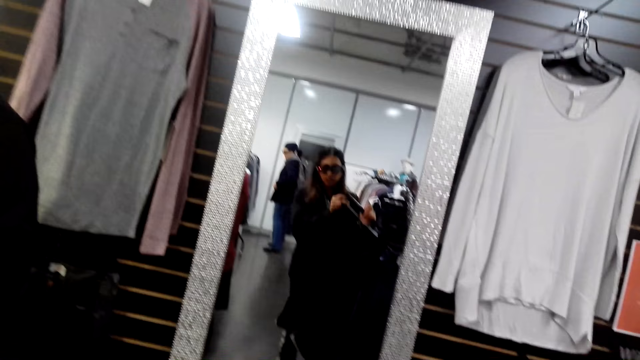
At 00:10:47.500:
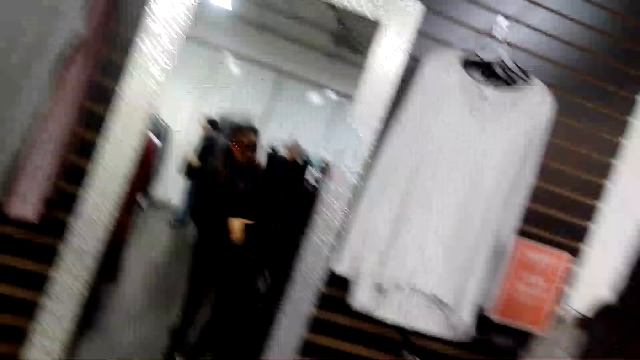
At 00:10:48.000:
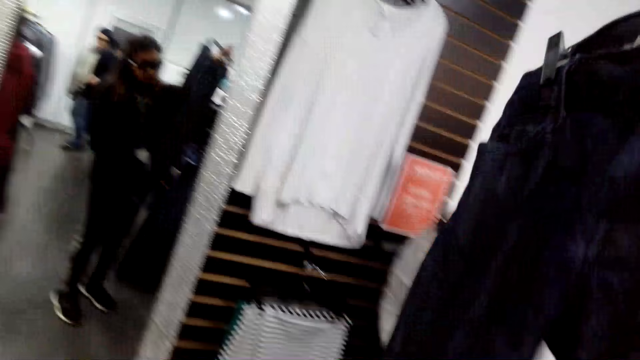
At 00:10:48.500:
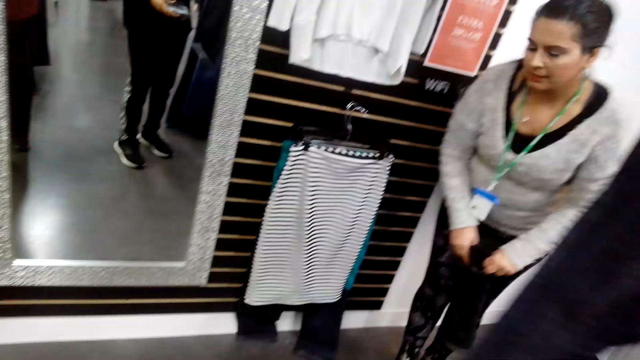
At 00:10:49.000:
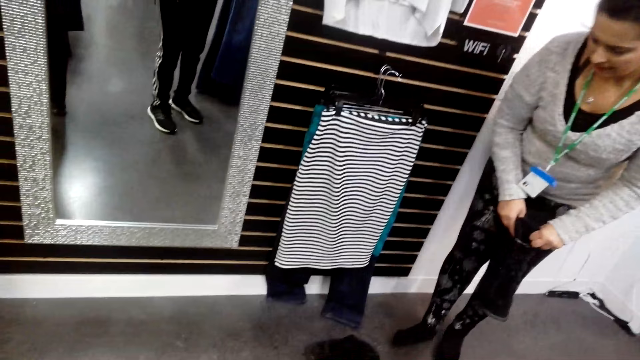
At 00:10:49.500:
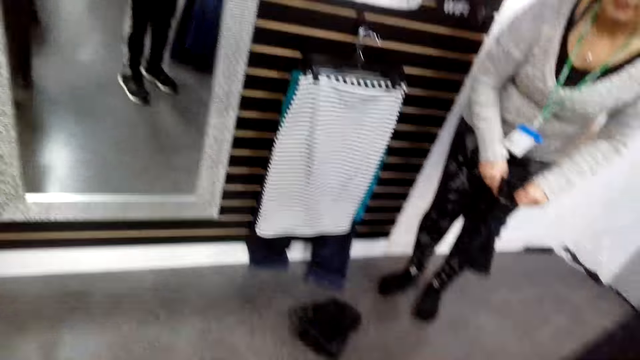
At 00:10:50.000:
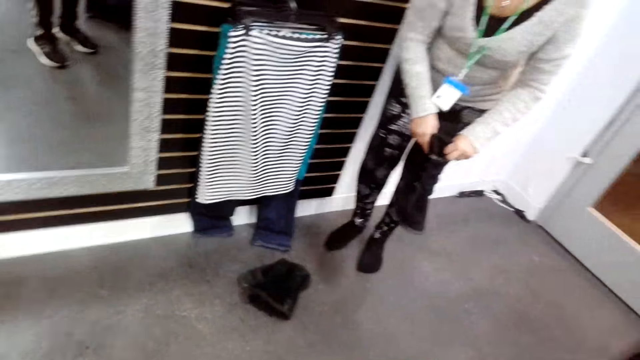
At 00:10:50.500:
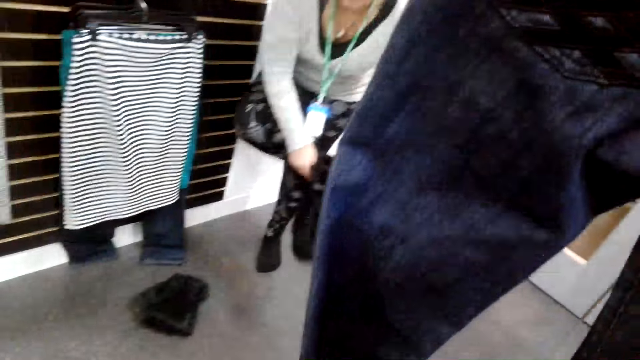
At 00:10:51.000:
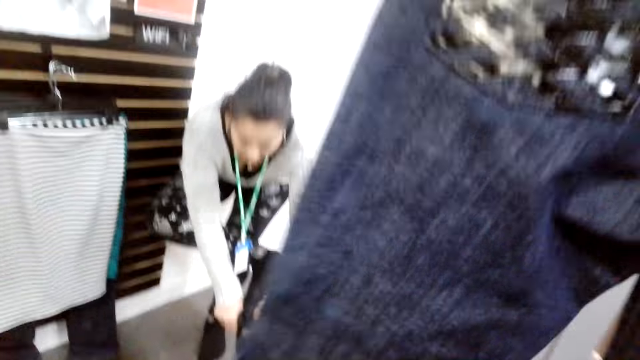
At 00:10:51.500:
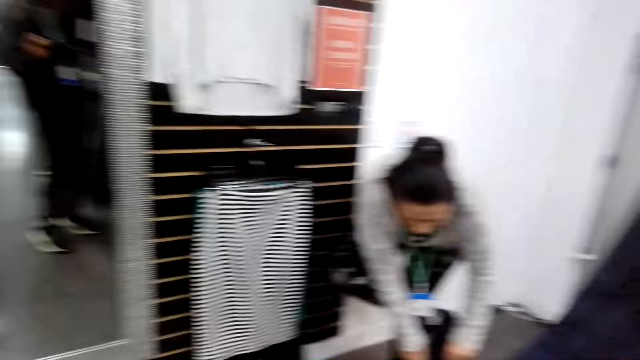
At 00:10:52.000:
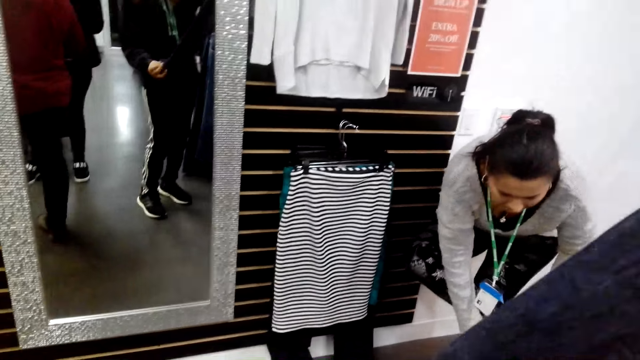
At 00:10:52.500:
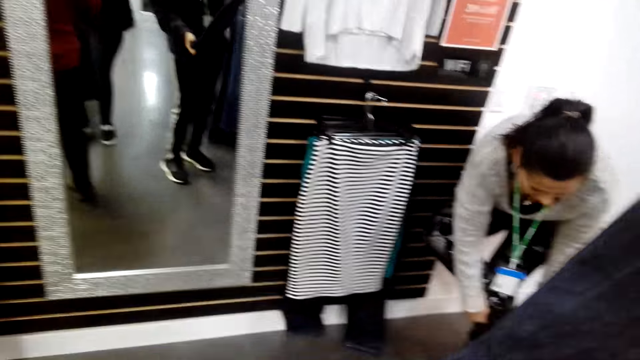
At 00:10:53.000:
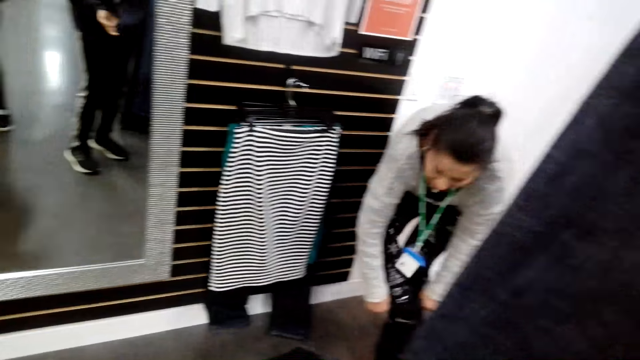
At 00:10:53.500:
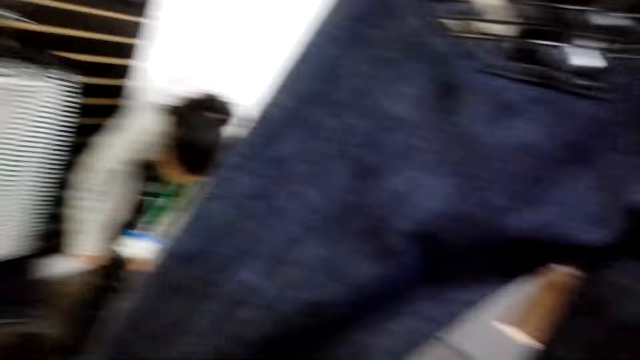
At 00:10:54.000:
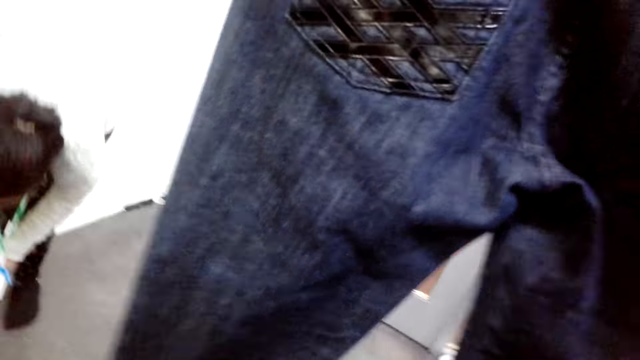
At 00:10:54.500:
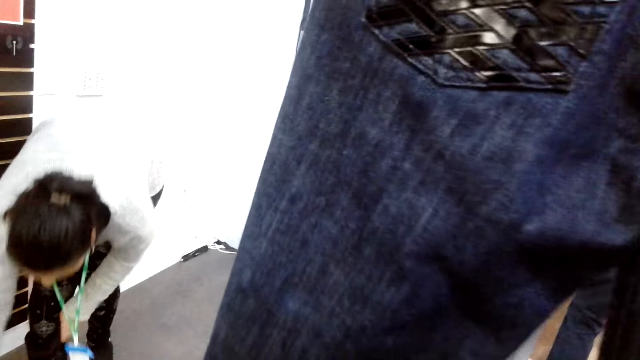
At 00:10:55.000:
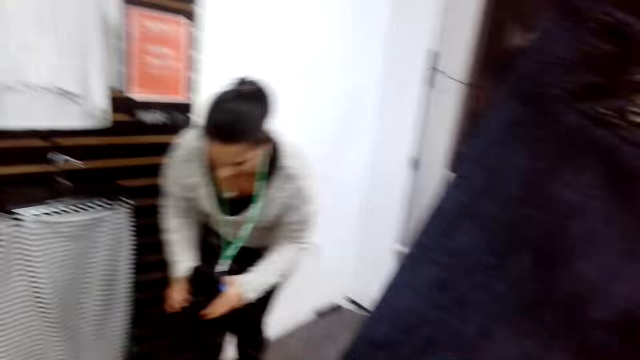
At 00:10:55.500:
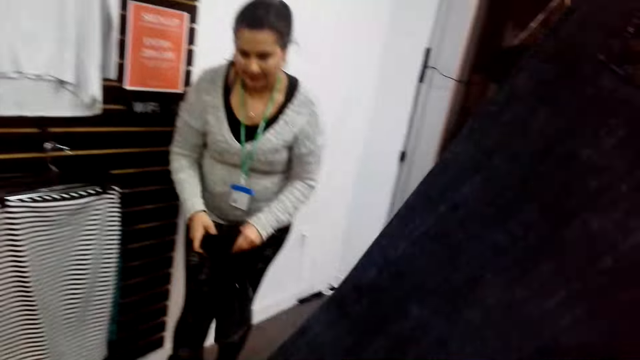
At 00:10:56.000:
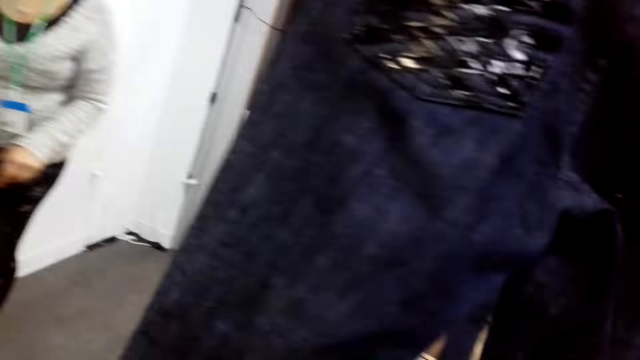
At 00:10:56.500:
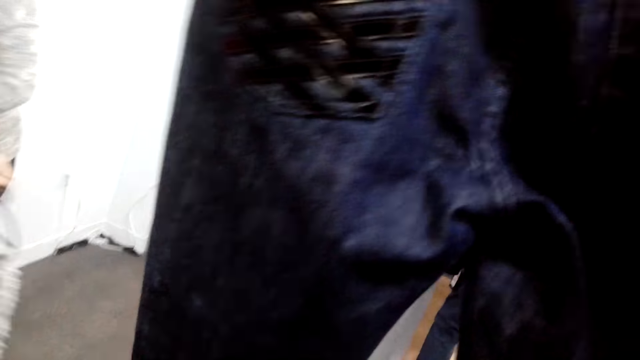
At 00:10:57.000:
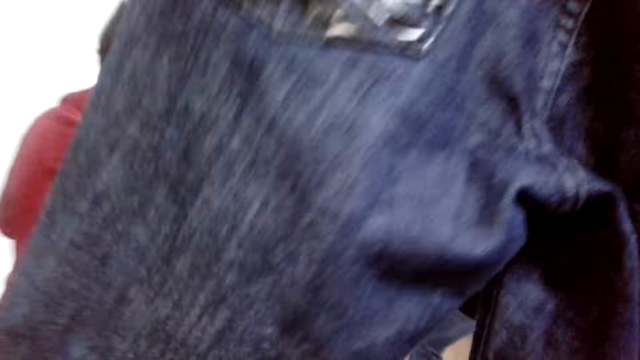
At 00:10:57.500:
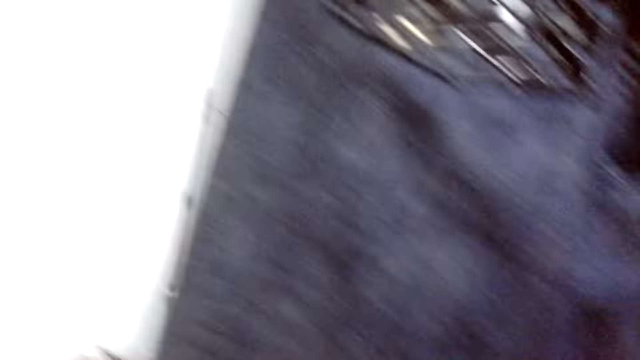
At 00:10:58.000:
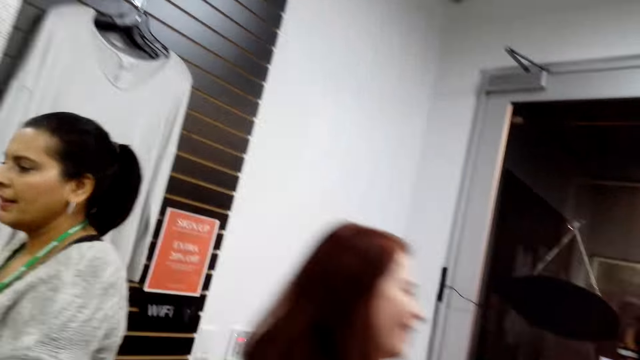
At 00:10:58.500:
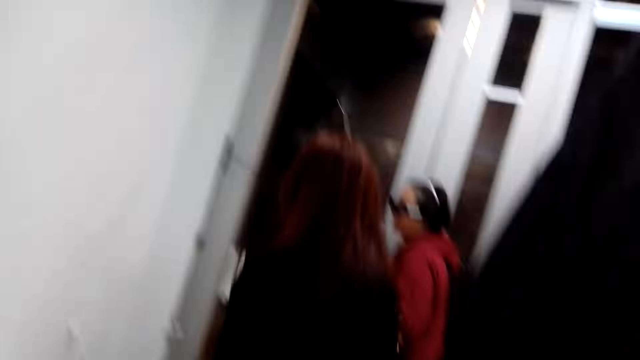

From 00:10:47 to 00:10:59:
A lady wears her shoes. The camera wearer looks at the lady. They lift the jeans trouser and look at the lady. The lady holds another shoe. The camera wearer looks at the jeans trouser. A person walks around.

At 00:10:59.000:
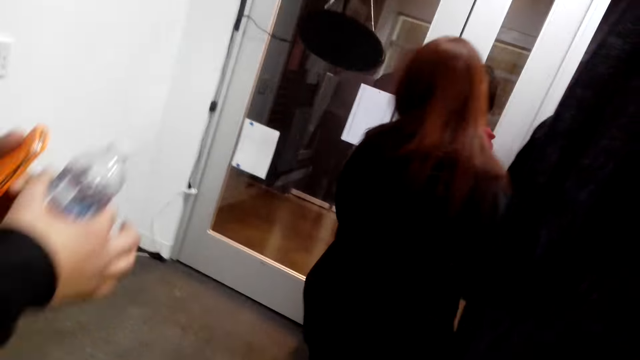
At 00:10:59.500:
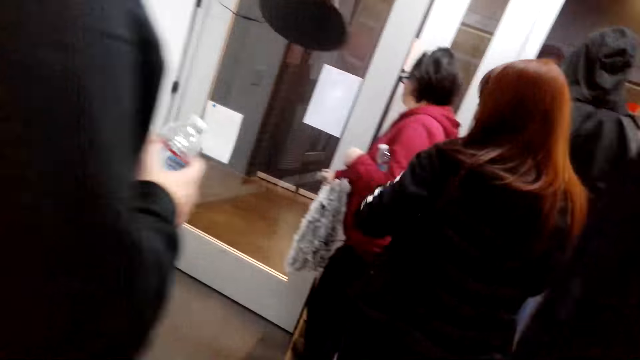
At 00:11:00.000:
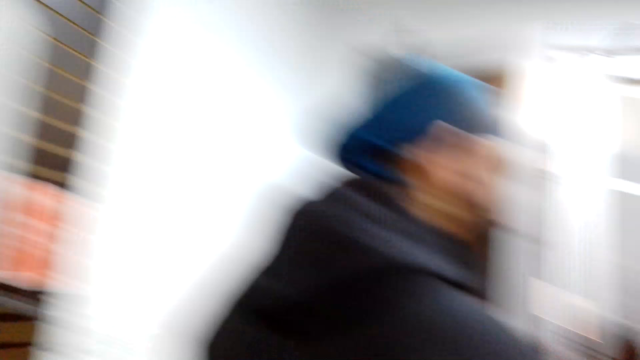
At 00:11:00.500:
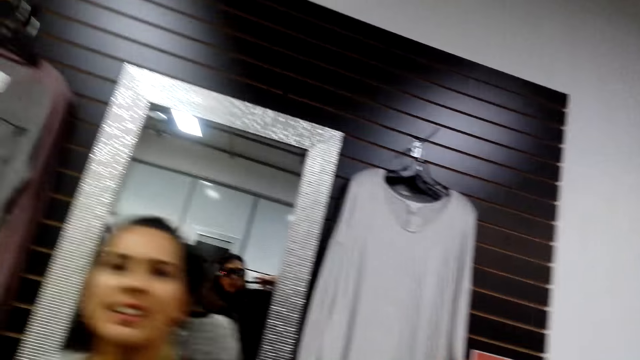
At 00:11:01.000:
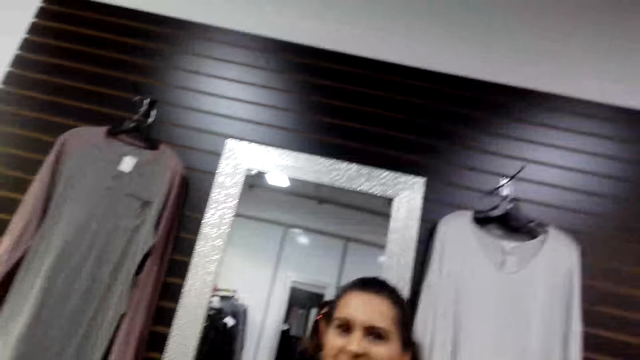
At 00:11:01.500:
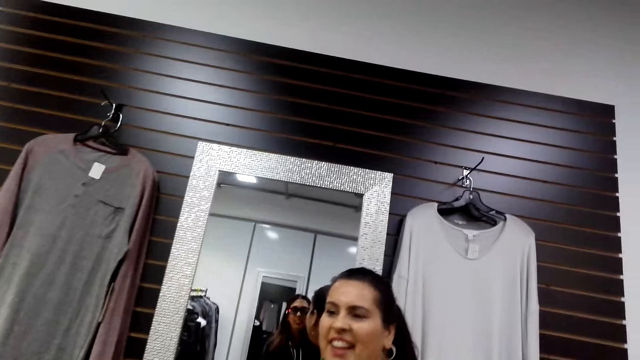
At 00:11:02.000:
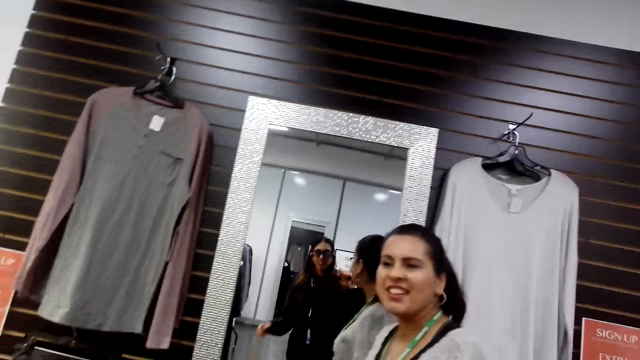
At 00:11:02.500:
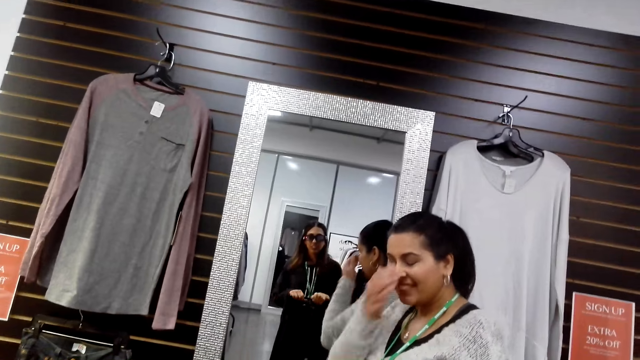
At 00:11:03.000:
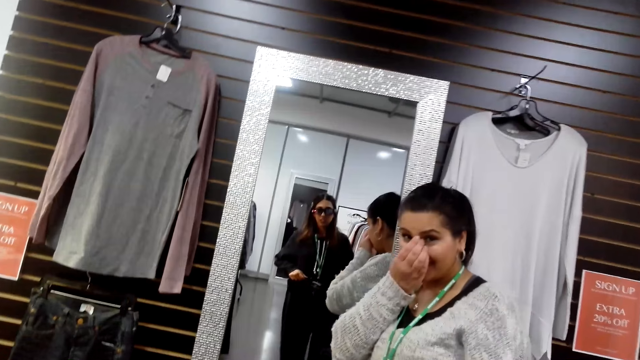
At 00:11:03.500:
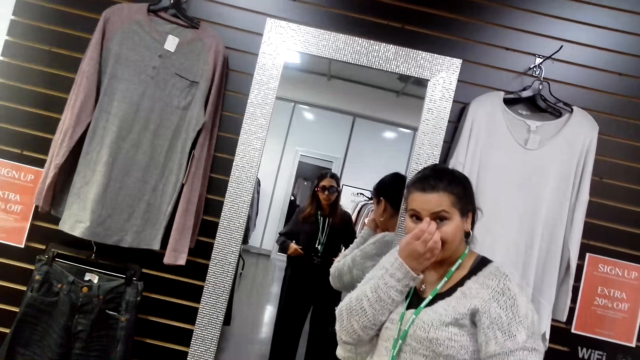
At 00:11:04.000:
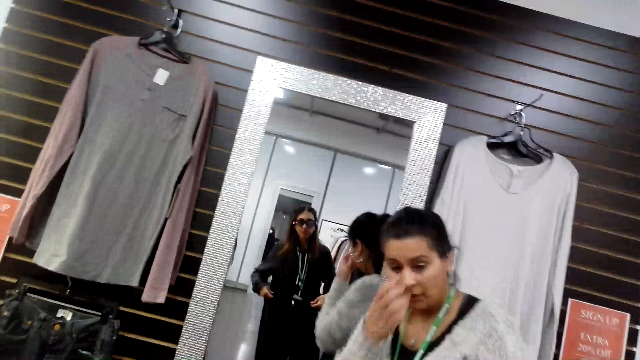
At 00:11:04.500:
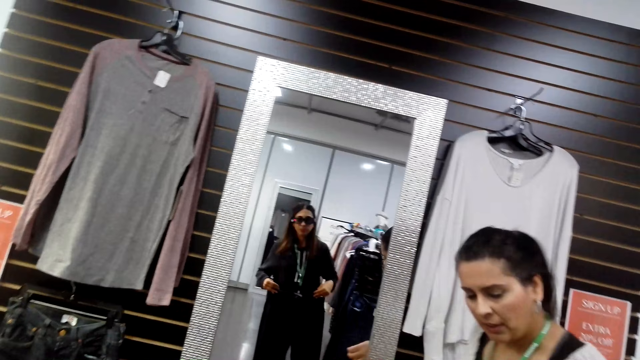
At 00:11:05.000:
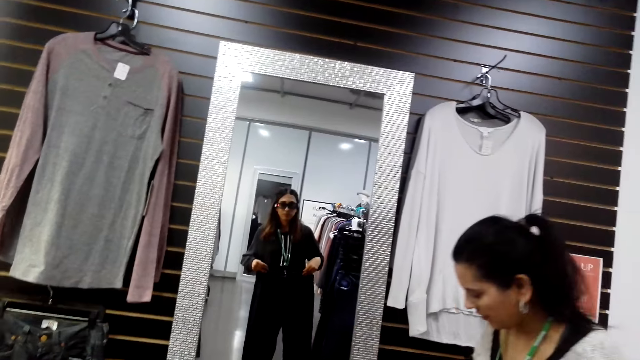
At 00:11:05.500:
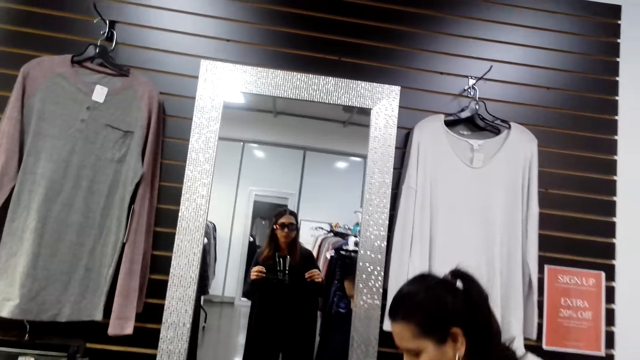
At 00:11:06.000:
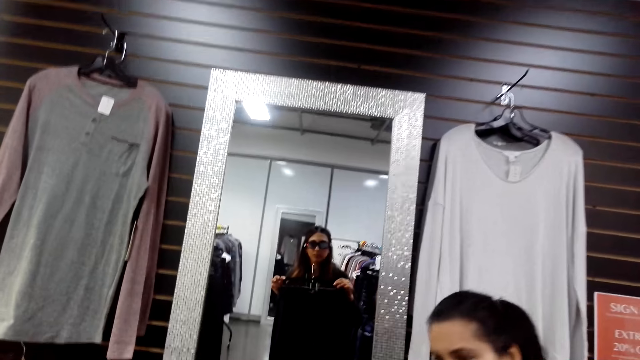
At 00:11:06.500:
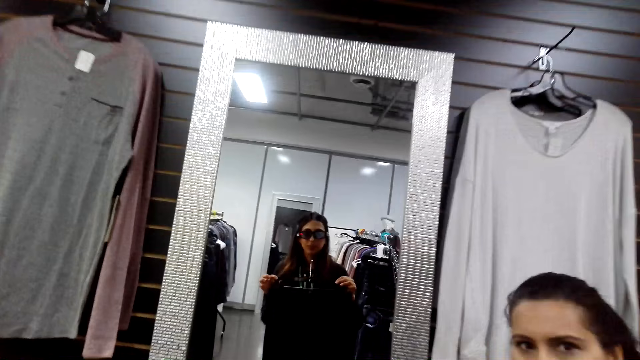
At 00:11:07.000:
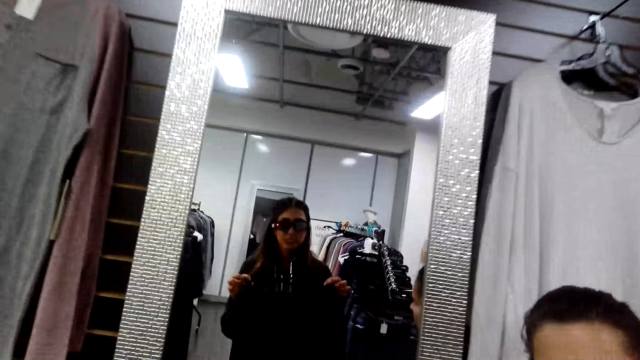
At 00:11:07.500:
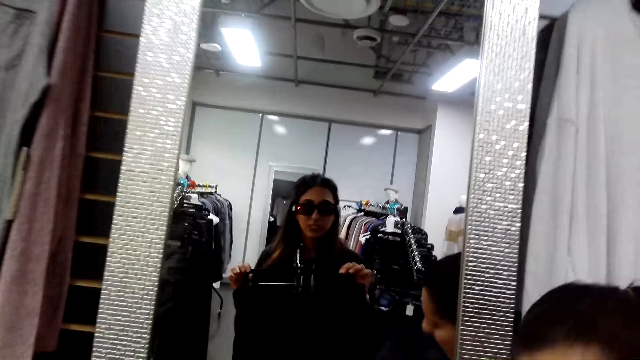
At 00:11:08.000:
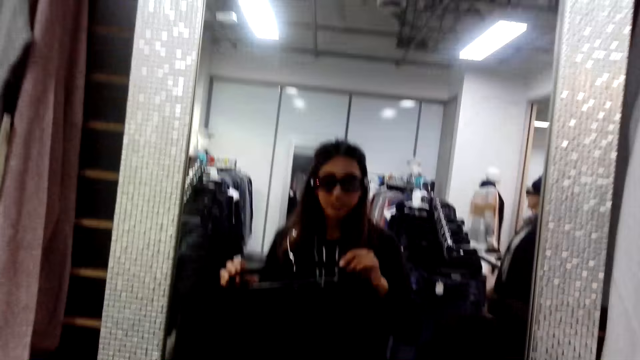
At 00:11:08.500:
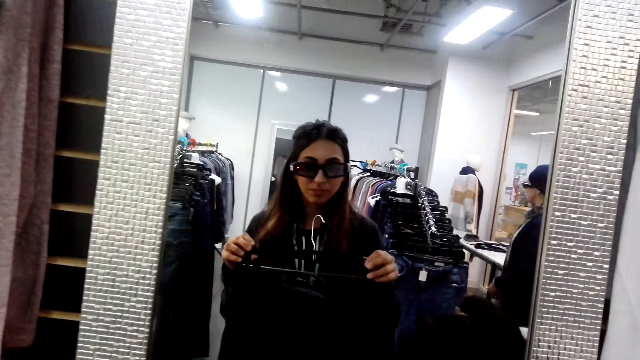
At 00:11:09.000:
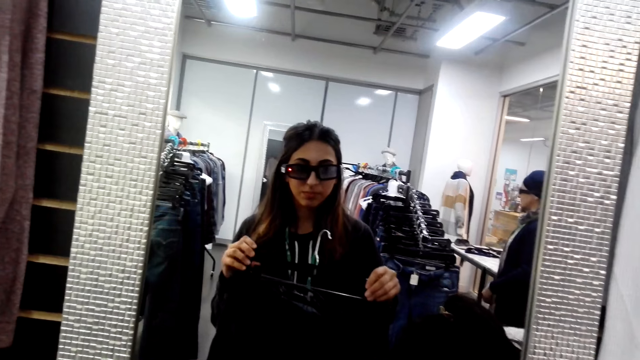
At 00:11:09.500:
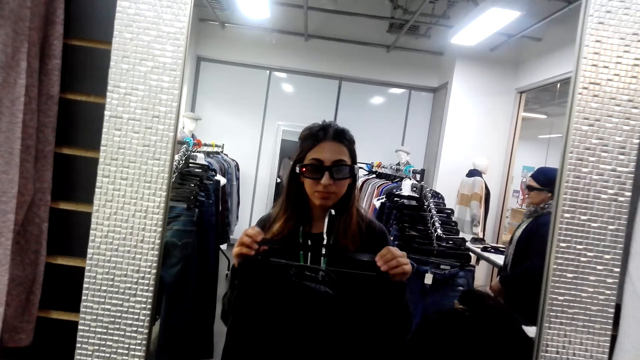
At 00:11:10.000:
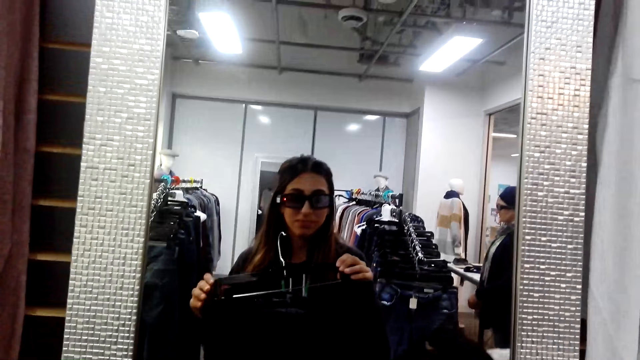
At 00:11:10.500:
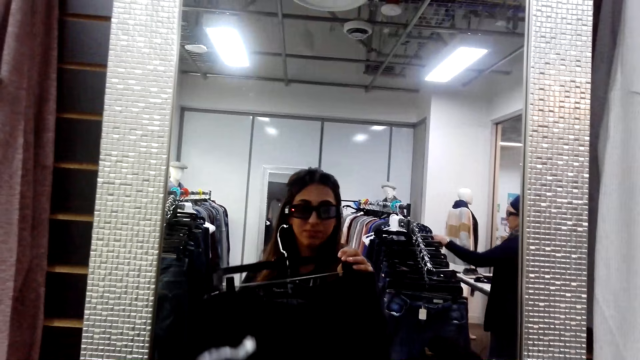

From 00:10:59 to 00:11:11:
A person moves around. A man walks around. The camera wearer looks around. Another person talks to the camera wearer. The camera wearer looks at a lady. The lady touches her nose. The camera wearer looks in the mirror.
